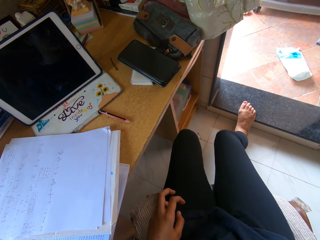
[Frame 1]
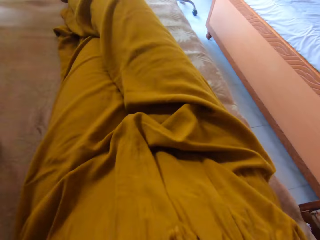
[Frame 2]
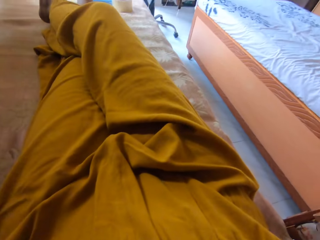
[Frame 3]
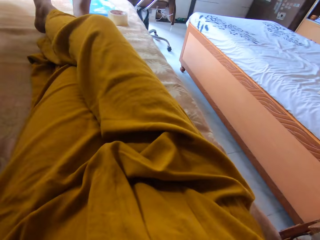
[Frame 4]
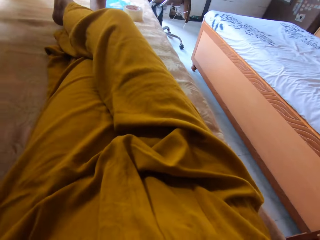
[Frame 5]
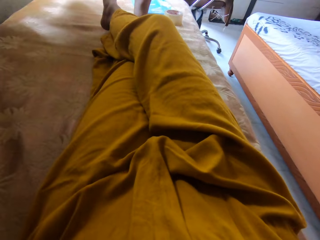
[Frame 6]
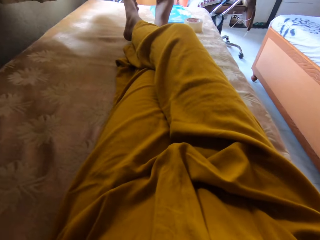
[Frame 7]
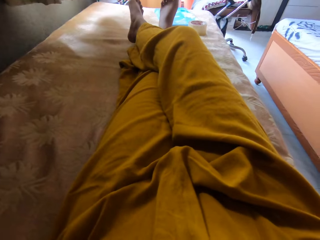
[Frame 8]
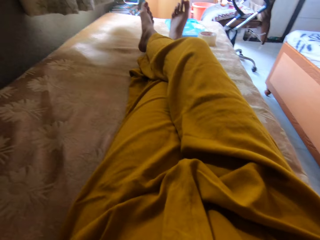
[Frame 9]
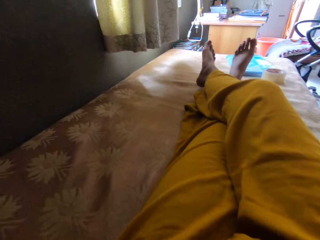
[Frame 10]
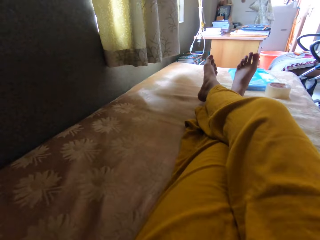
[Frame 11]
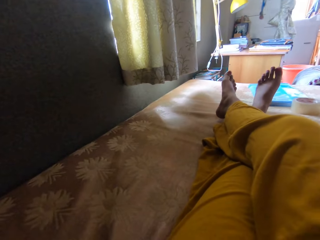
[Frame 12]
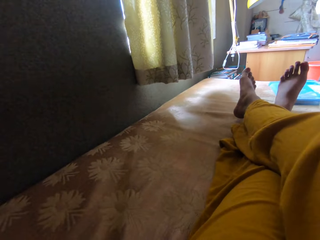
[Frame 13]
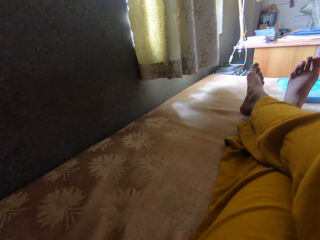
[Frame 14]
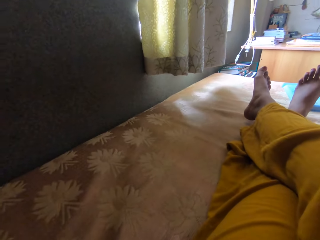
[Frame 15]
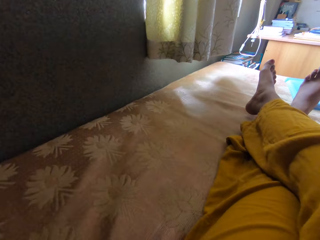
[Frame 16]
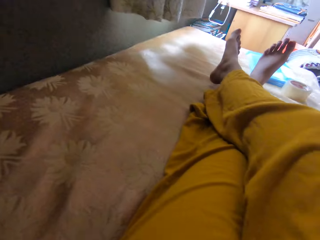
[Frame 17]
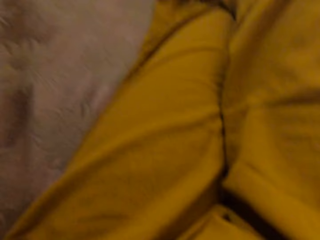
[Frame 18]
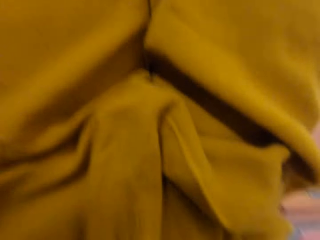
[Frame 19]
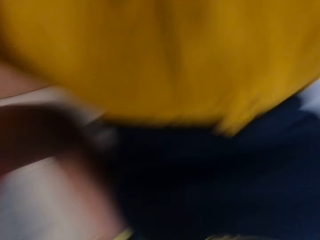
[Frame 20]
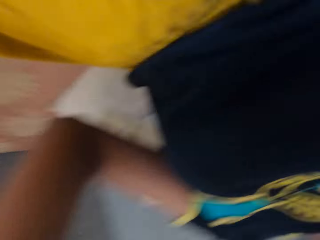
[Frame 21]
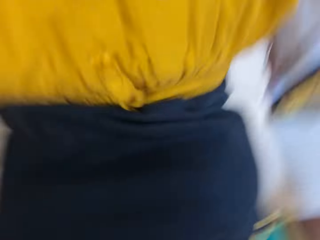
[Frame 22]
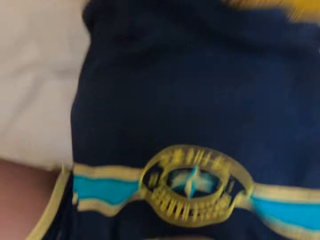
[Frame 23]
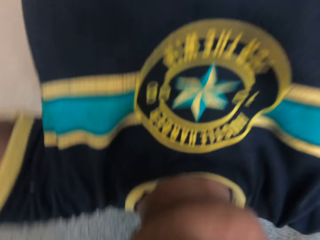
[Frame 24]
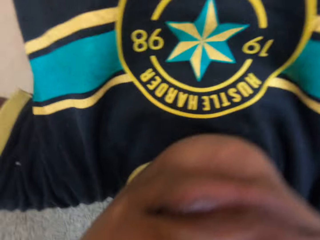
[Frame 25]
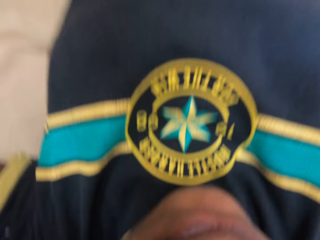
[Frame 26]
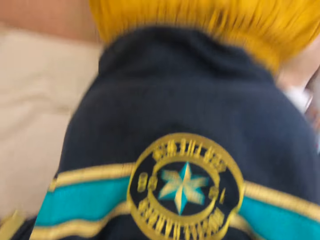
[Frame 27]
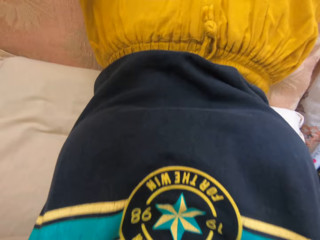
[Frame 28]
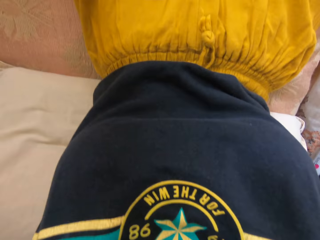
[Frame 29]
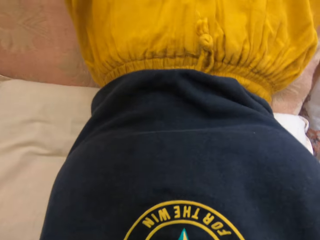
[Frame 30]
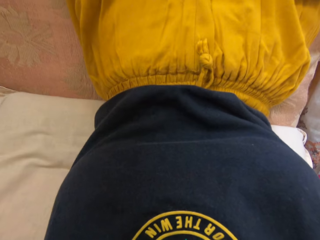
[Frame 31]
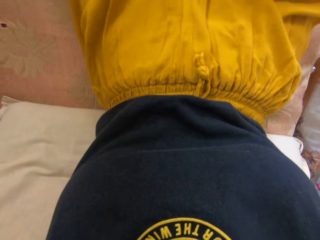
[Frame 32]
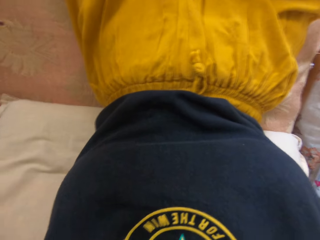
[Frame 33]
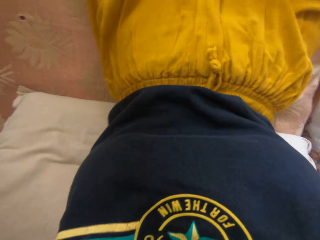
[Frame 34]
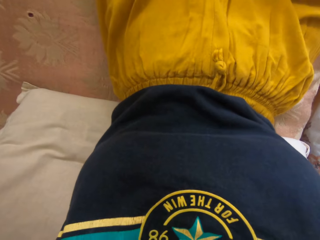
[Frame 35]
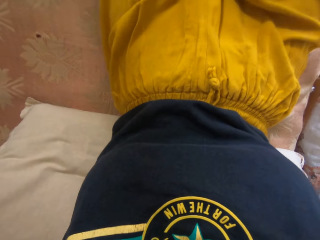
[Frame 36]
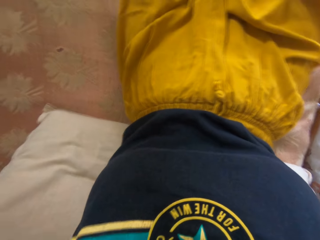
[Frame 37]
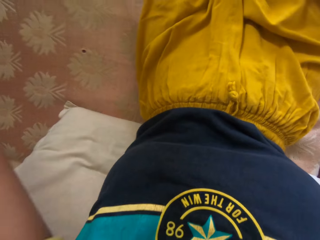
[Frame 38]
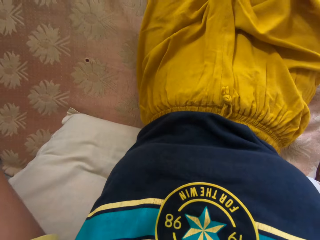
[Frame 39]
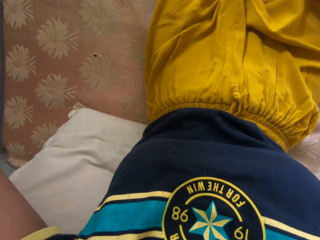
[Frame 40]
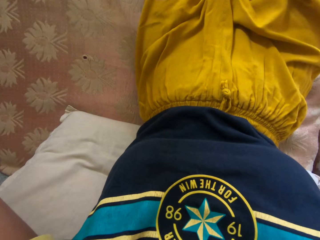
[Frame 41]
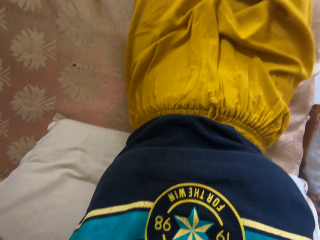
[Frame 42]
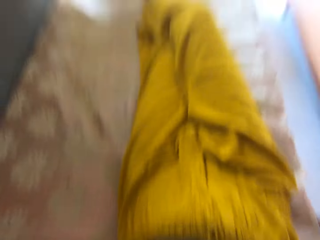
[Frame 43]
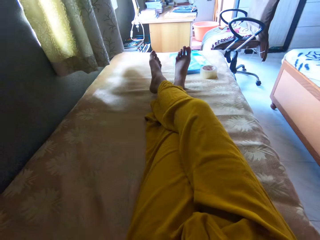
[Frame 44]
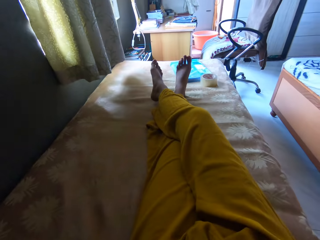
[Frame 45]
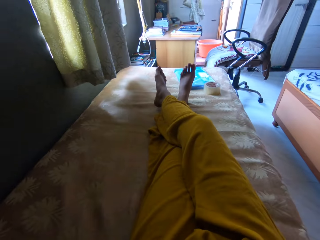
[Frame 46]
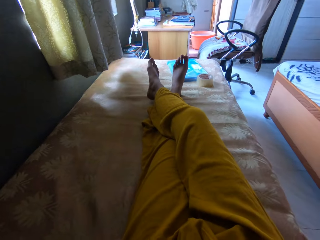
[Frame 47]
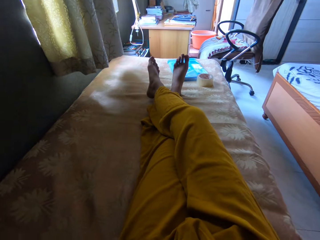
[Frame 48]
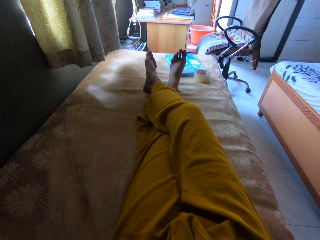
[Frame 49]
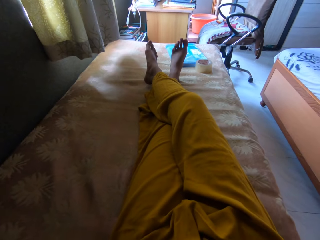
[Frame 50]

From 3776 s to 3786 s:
The camera wearer lies on the bed. They look around. They adjust their camera.

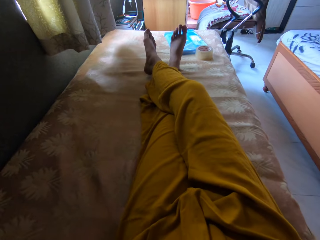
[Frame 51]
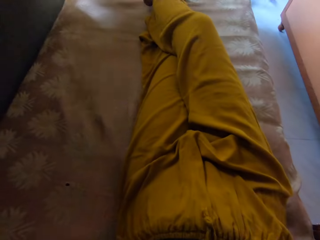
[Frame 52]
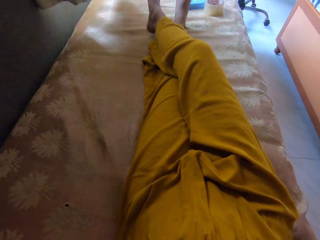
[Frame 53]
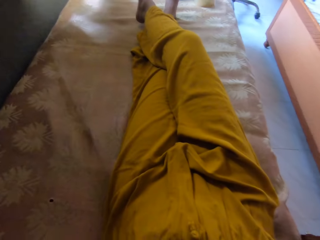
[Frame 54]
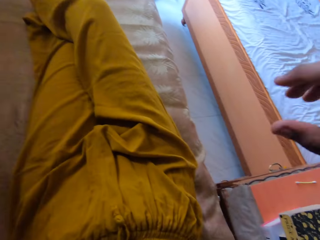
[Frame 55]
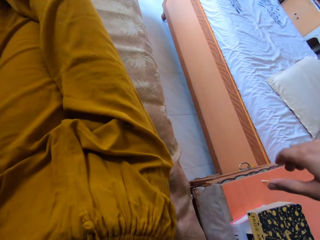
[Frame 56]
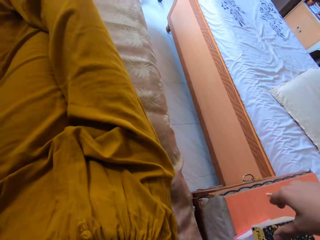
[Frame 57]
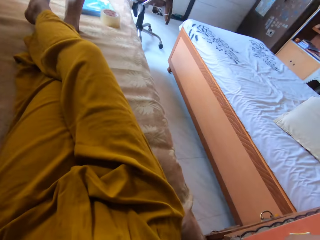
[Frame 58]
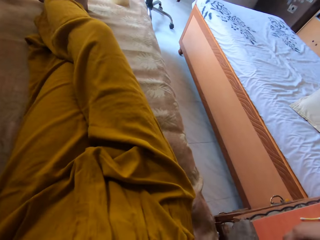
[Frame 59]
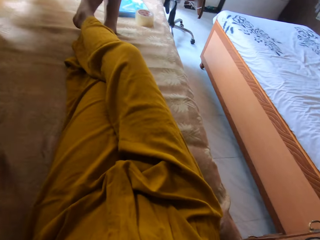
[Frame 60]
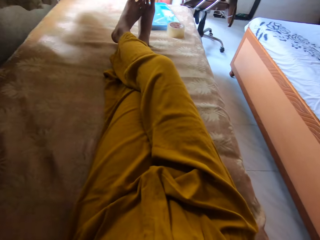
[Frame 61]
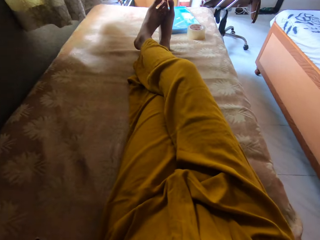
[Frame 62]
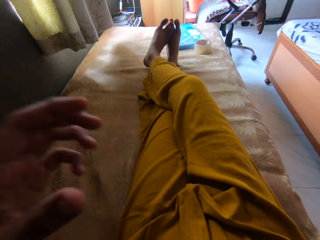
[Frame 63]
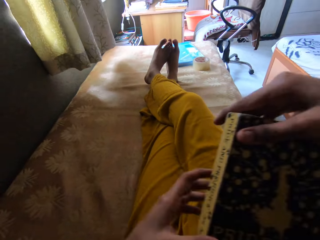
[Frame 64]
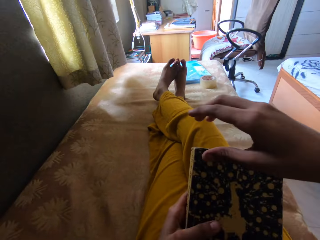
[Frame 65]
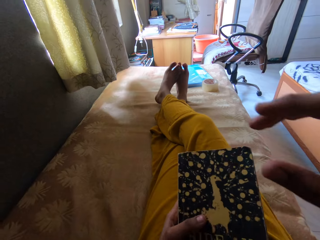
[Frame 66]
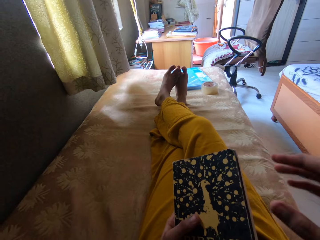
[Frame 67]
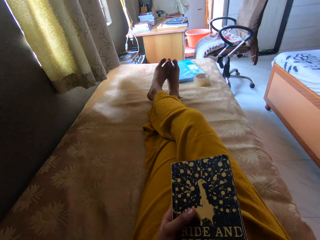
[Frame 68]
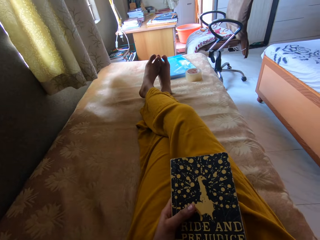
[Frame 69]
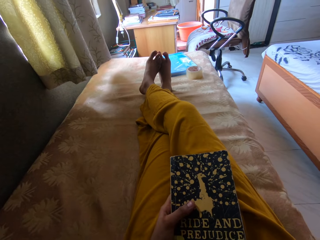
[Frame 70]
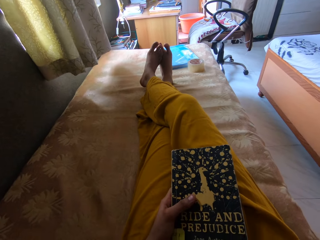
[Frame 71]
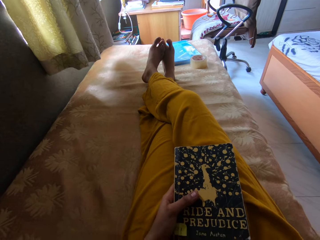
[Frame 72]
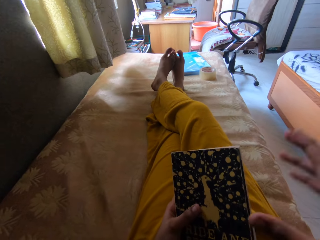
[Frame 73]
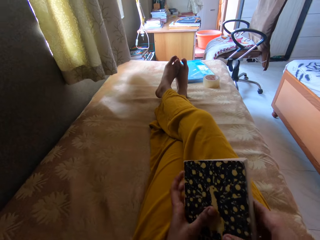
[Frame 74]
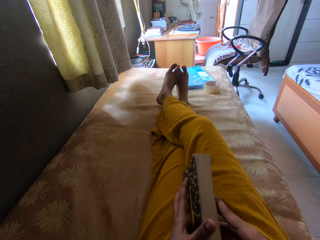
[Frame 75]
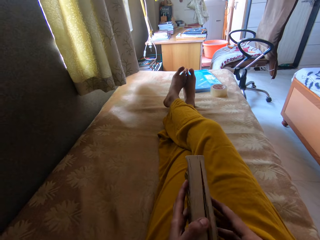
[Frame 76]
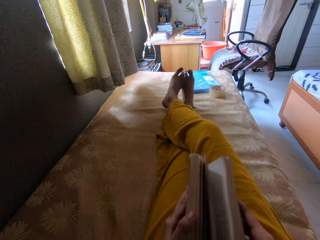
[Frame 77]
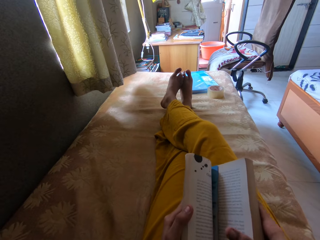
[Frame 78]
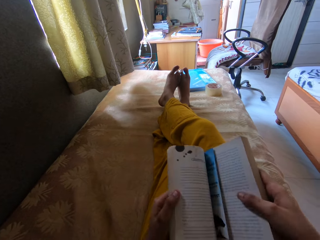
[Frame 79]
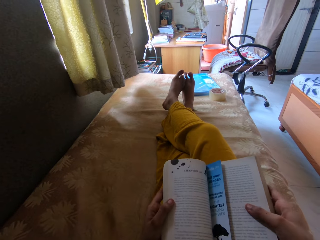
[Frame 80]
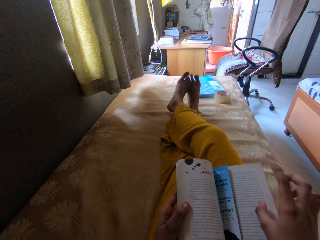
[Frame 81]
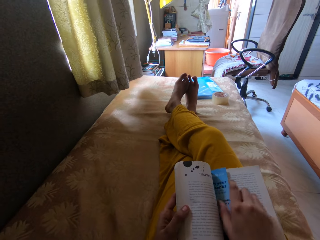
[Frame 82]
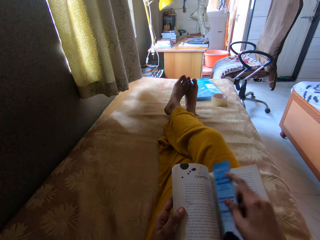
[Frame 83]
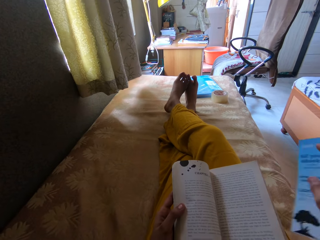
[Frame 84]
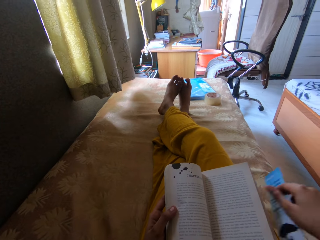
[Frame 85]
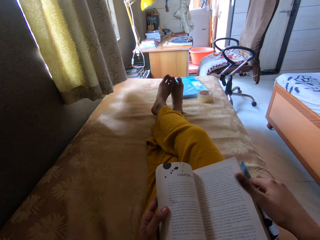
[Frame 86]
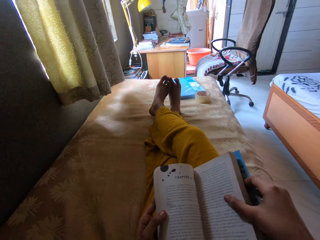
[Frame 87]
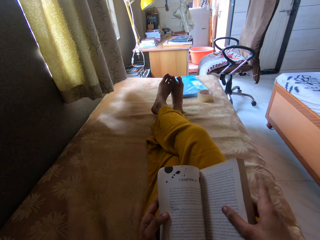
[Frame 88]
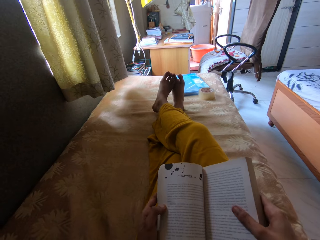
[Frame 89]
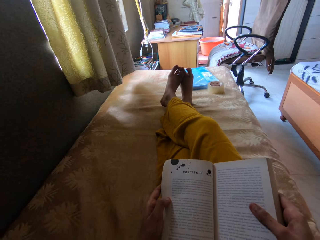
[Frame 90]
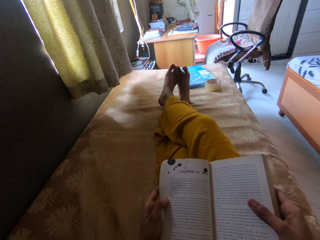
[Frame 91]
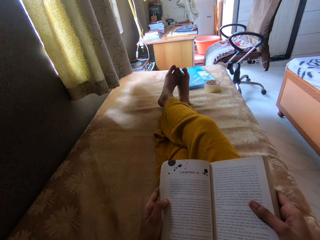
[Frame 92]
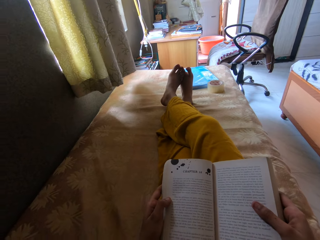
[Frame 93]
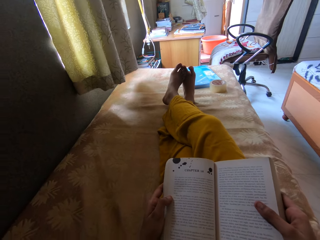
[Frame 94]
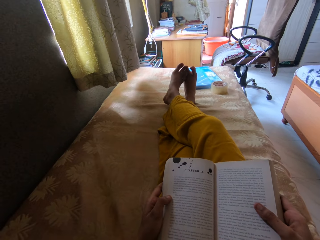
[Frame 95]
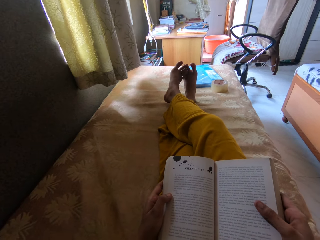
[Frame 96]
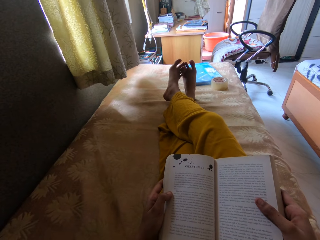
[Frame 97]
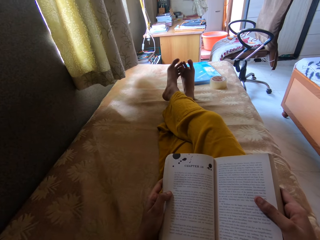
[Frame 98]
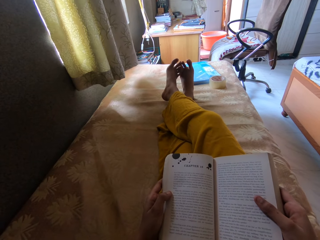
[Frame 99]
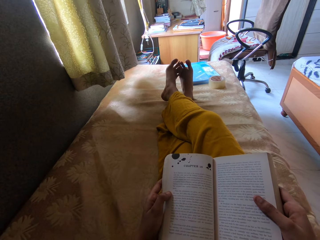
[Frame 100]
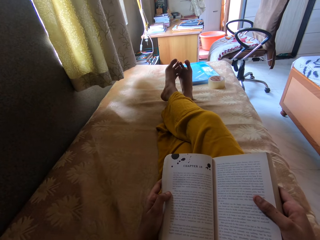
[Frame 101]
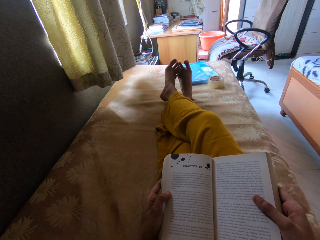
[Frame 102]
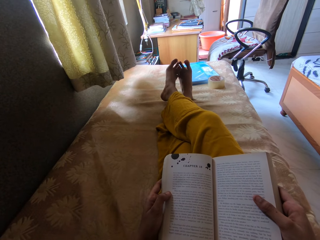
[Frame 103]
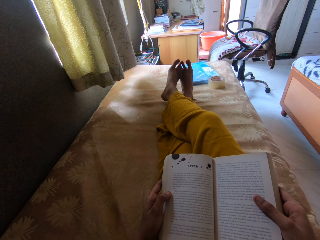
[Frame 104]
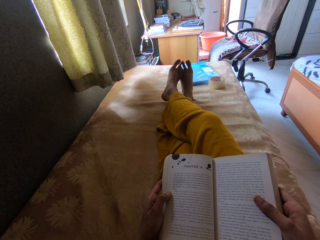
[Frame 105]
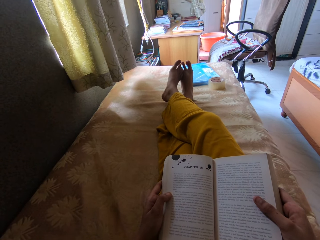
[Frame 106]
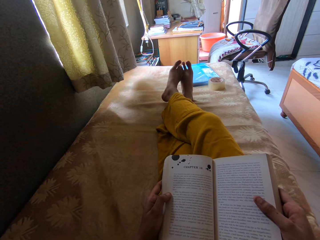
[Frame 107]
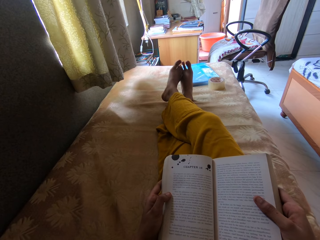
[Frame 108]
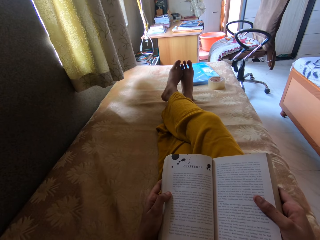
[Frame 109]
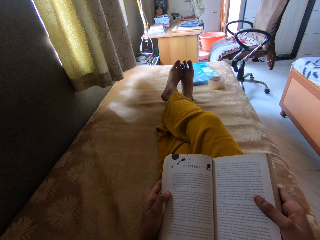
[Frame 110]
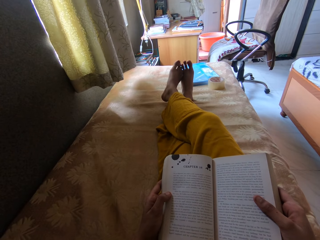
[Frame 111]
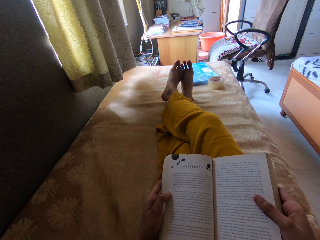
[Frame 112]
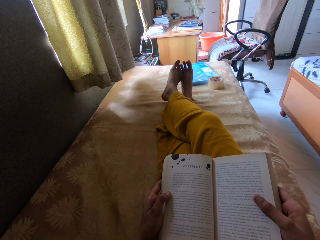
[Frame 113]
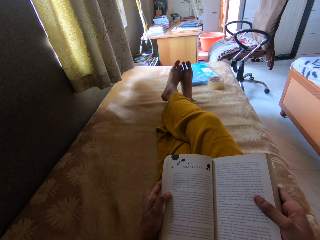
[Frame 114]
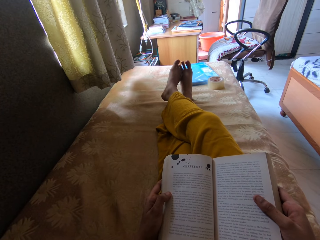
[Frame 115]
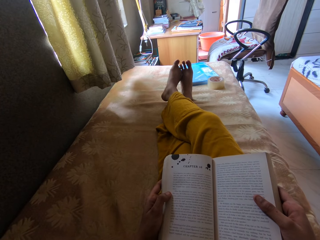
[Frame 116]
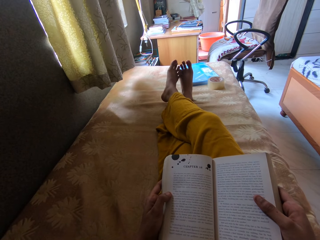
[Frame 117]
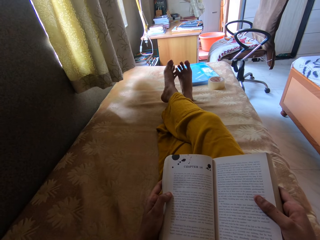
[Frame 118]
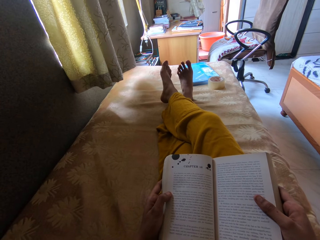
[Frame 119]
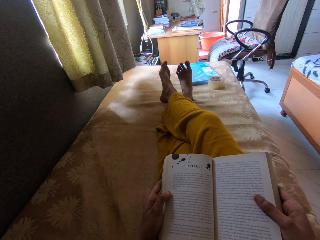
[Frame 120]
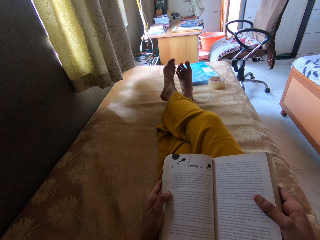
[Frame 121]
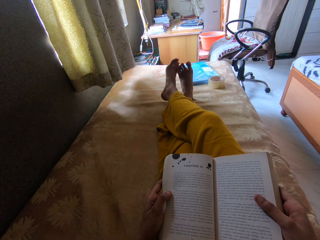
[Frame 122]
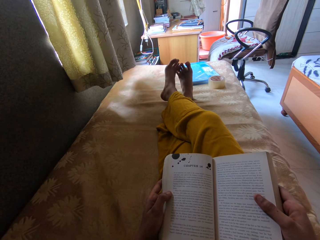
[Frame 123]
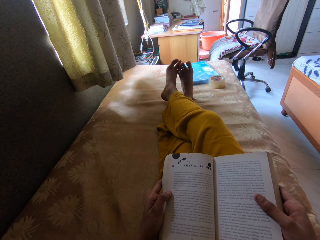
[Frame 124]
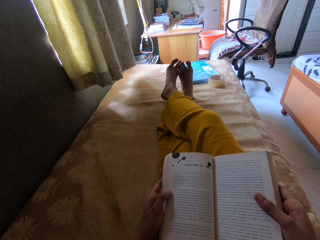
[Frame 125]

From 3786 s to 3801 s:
The camera wearer picks up the book. They open the book. They remove a brochure from the book. They stare at the book.
